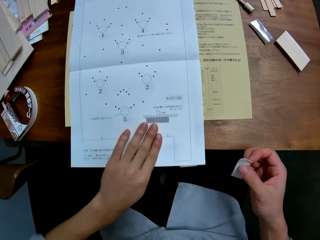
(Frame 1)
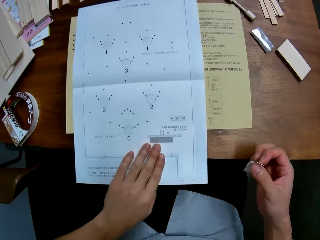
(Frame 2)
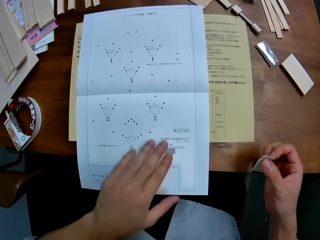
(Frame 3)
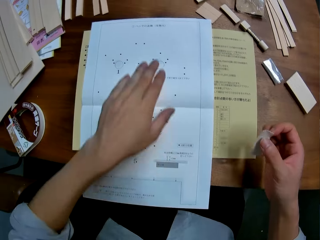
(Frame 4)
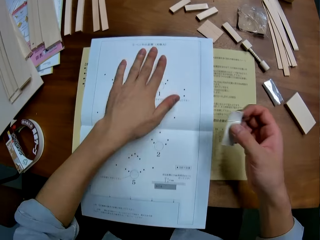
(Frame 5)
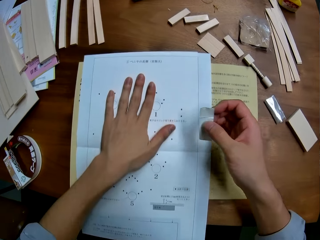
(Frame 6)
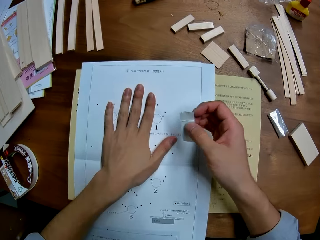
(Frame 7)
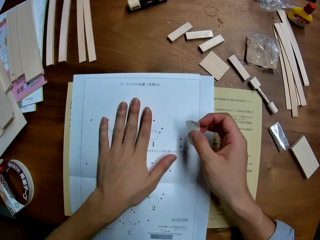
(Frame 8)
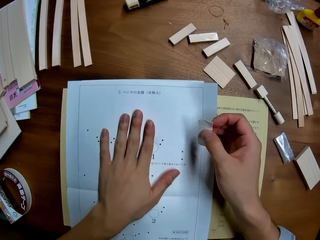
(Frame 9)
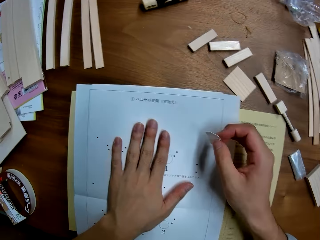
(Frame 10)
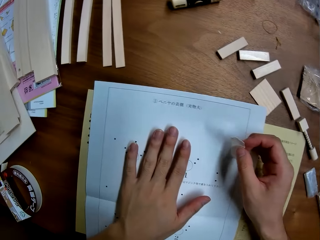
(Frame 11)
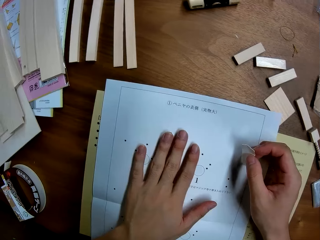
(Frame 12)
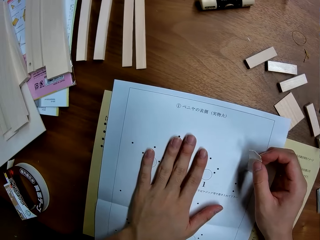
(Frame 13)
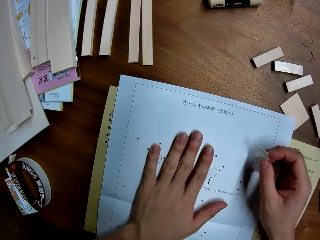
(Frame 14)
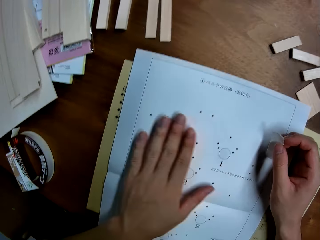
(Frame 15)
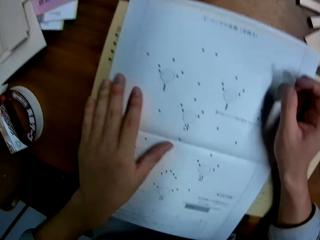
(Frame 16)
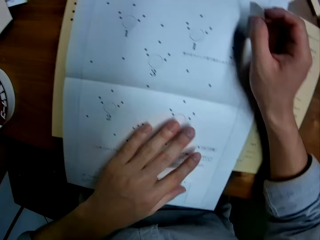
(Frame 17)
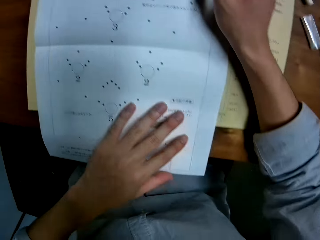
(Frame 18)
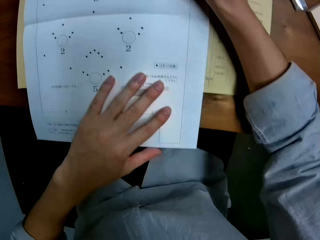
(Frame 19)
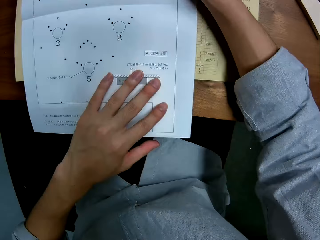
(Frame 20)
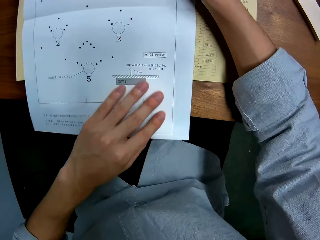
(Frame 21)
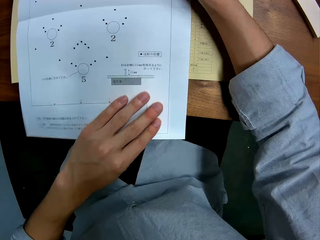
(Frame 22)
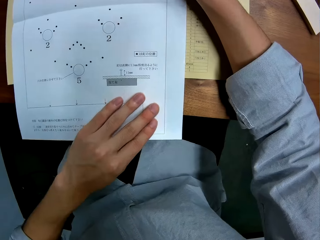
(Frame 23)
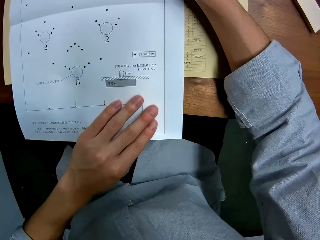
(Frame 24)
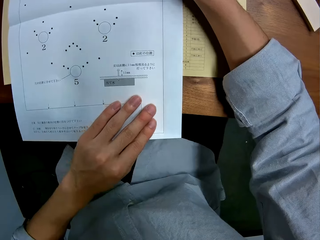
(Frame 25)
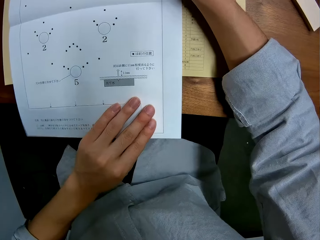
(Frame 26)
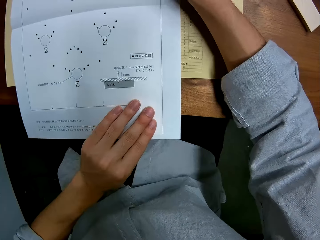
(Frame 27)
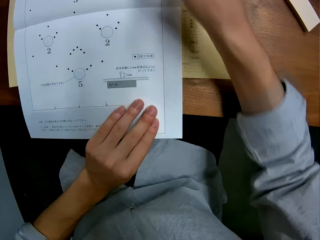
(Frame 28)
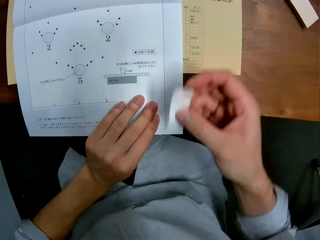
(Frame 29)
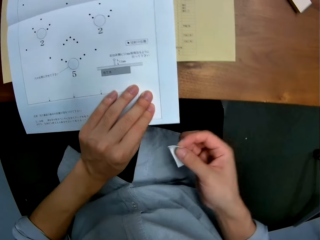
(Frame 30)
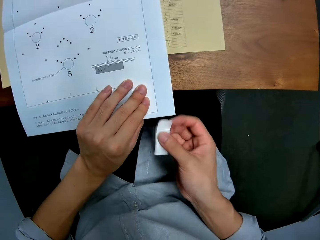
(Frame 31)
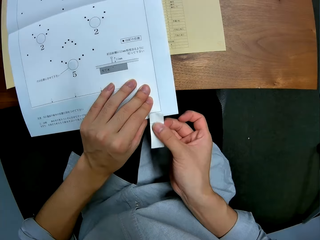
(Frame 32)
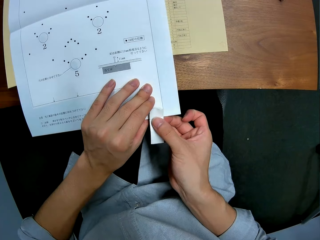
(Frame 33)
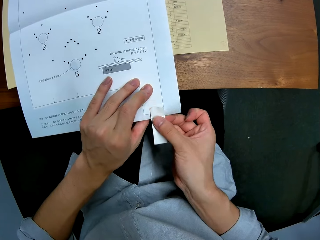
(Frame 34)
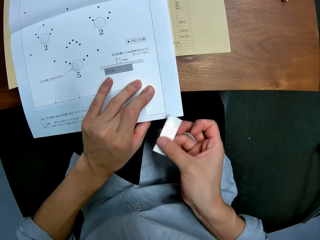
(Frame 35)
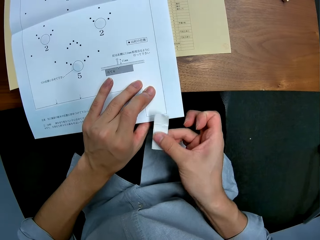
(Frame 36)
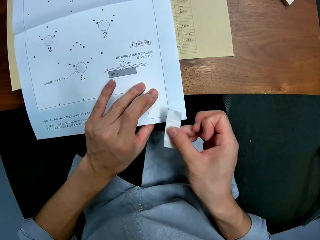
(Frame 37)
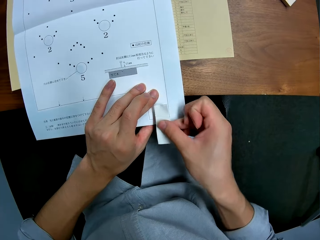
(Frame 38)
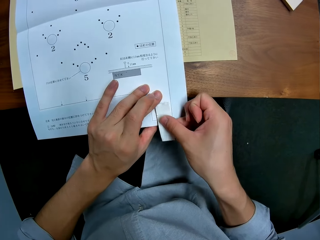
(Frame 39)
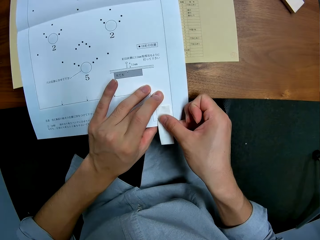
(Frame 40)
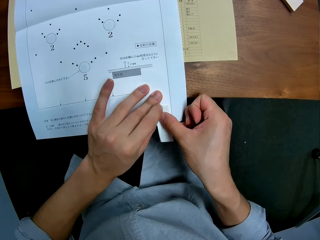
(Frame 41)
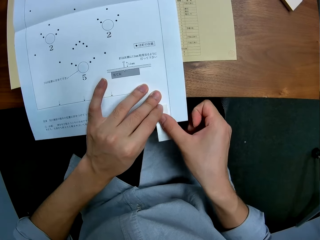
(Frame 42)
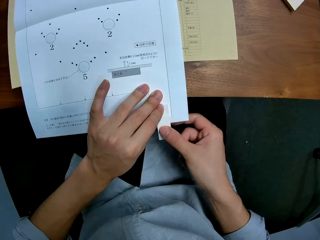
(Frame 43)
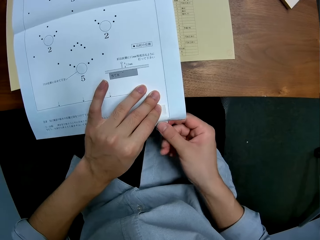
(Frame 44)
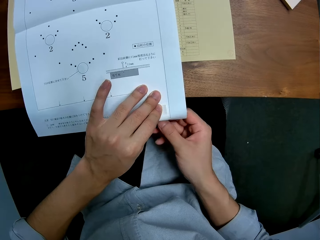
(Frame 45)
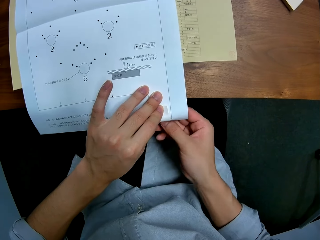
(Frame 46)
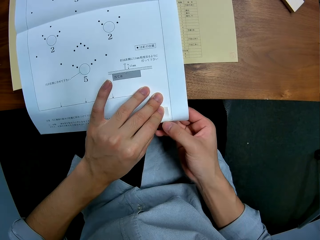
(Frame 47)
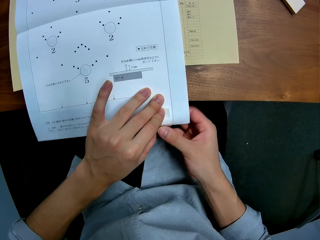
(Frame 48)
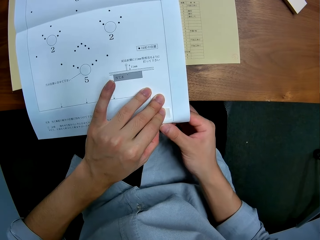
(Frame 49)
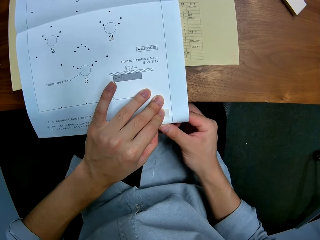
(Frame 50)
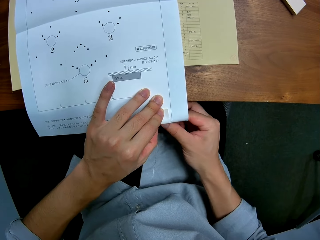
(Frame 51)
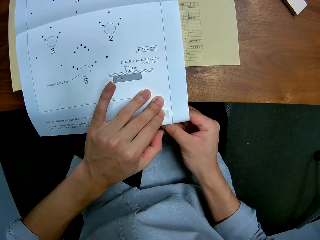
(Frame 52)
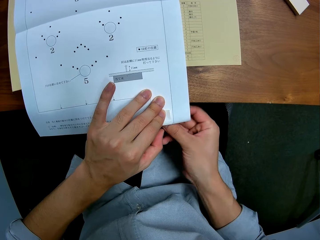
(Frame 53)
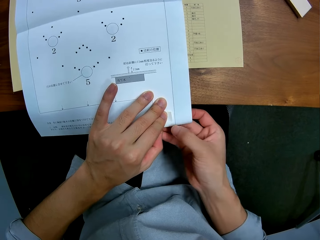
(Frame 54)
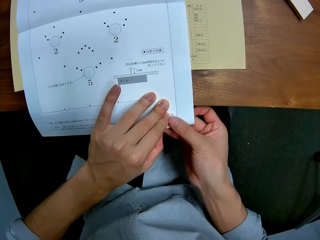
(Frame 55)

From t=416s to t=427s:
The camera wearer puts down the paper on the table. They hold down the paper. They stick the masking tape on the paper.

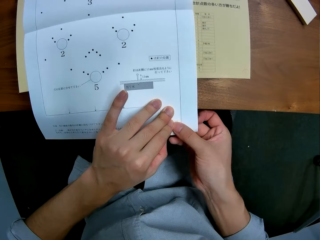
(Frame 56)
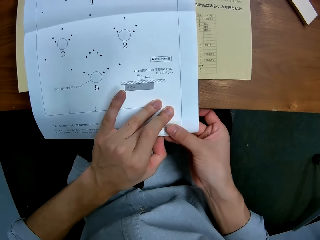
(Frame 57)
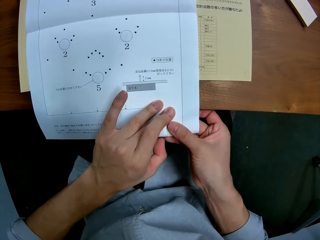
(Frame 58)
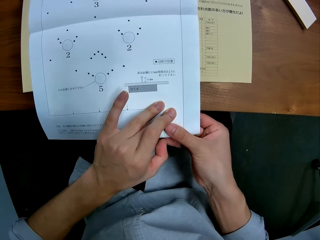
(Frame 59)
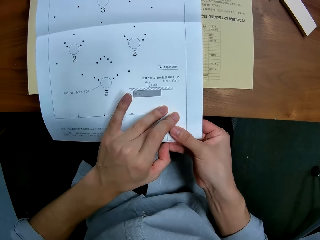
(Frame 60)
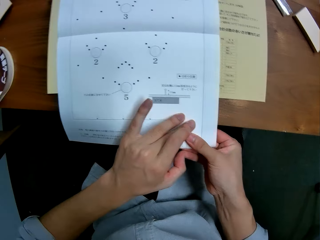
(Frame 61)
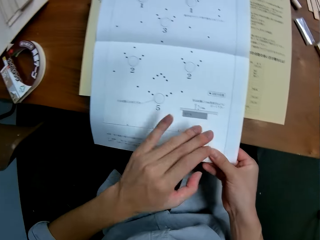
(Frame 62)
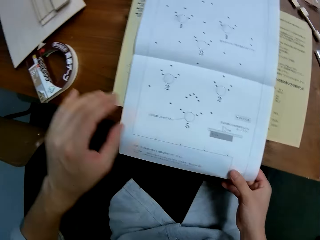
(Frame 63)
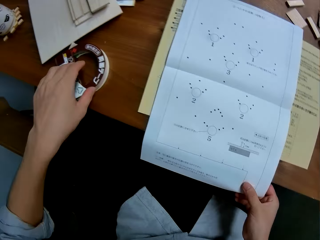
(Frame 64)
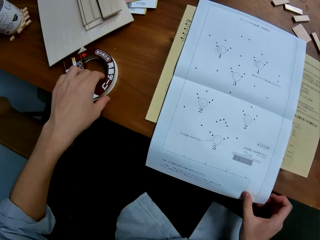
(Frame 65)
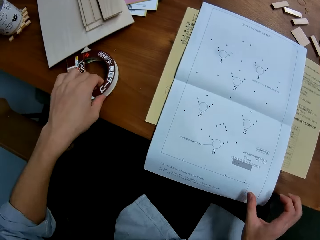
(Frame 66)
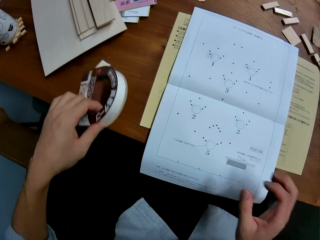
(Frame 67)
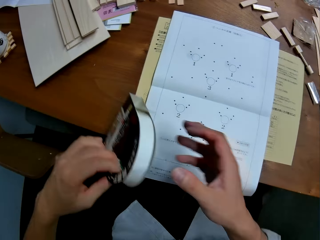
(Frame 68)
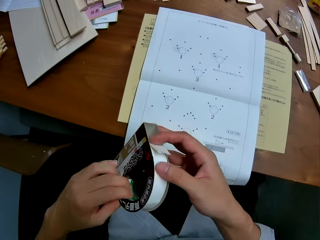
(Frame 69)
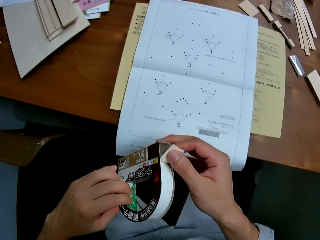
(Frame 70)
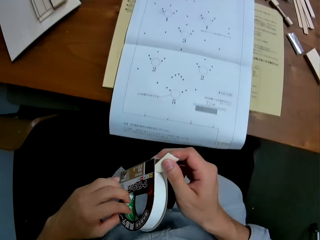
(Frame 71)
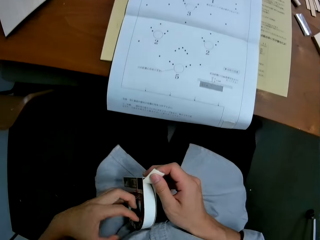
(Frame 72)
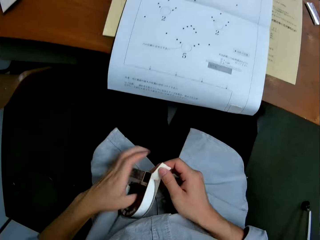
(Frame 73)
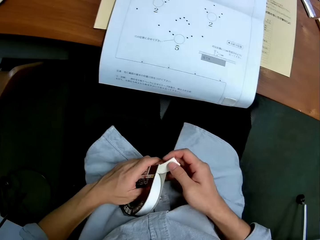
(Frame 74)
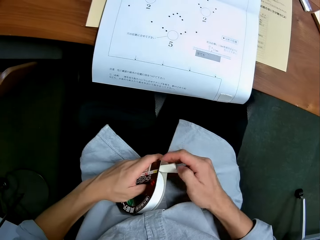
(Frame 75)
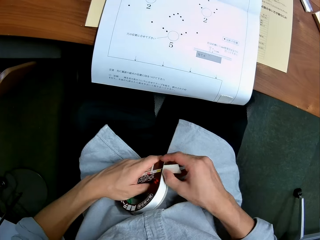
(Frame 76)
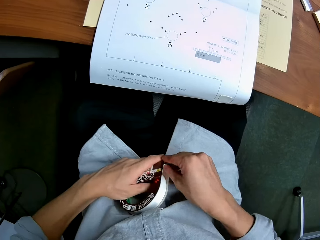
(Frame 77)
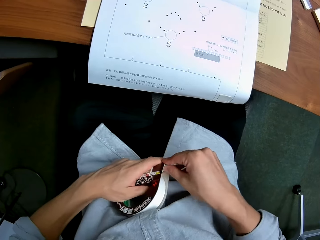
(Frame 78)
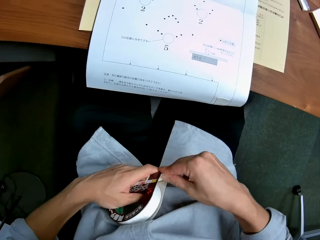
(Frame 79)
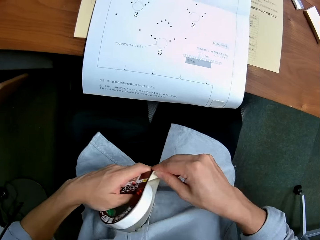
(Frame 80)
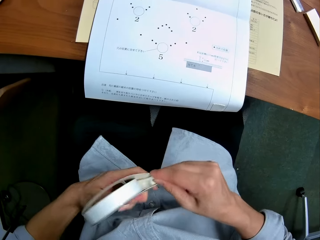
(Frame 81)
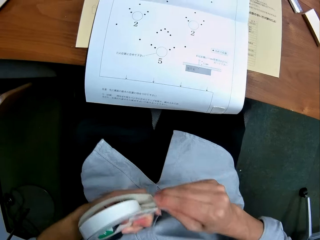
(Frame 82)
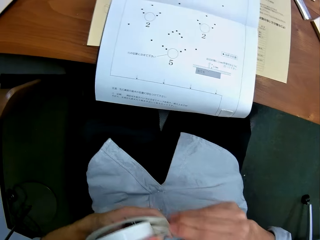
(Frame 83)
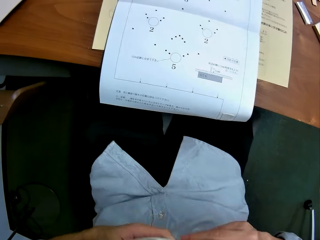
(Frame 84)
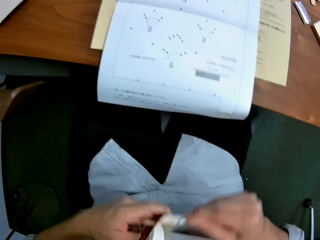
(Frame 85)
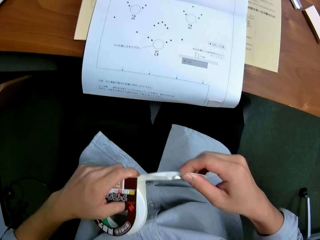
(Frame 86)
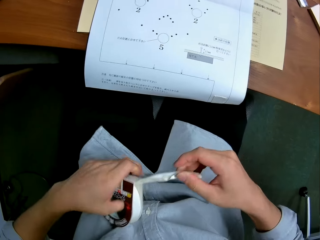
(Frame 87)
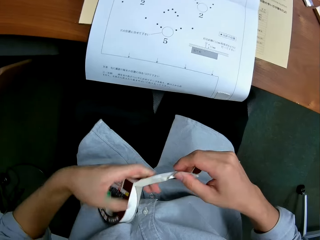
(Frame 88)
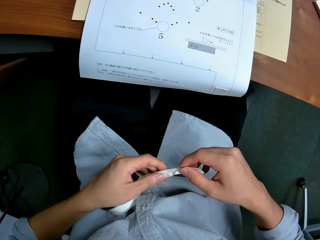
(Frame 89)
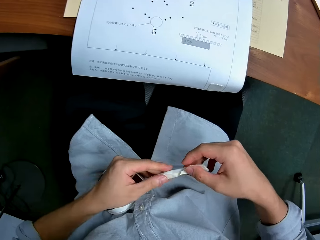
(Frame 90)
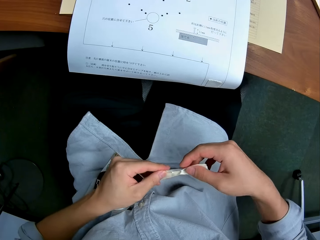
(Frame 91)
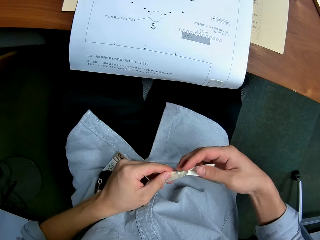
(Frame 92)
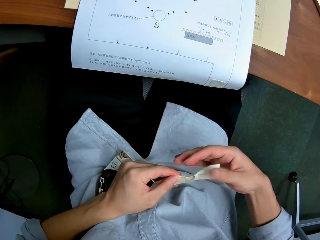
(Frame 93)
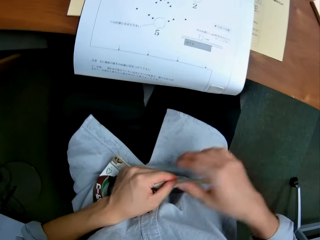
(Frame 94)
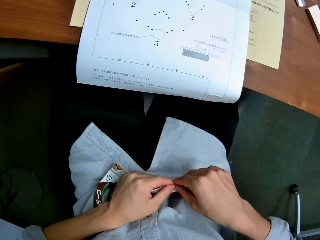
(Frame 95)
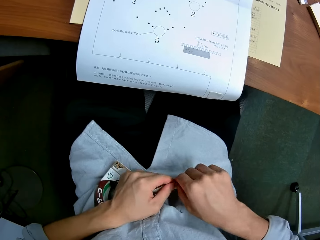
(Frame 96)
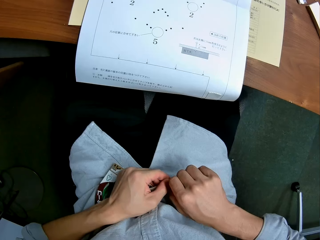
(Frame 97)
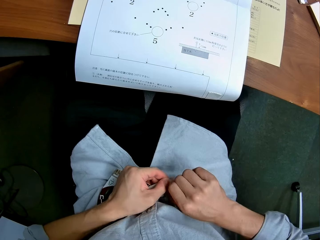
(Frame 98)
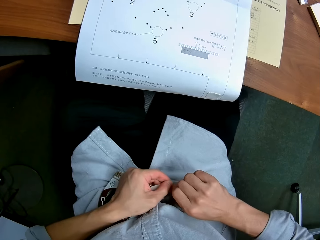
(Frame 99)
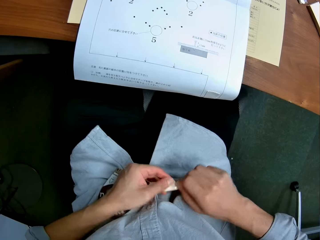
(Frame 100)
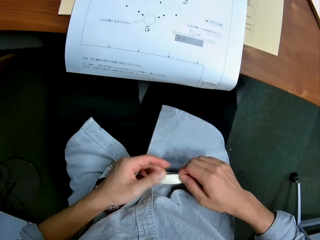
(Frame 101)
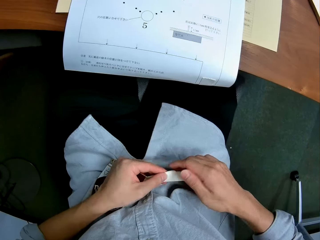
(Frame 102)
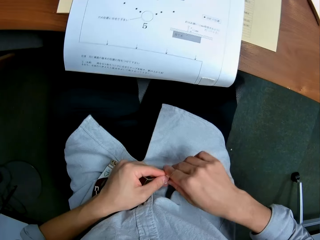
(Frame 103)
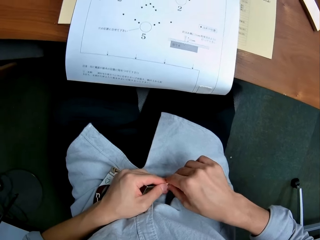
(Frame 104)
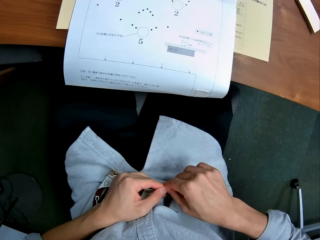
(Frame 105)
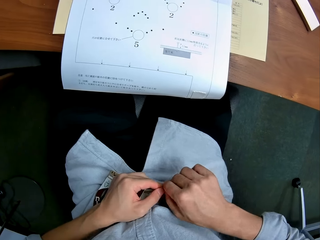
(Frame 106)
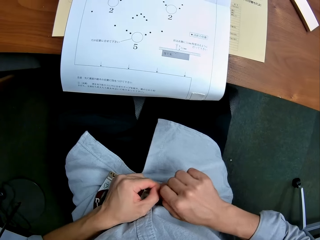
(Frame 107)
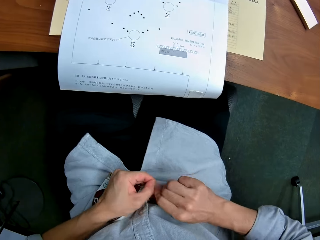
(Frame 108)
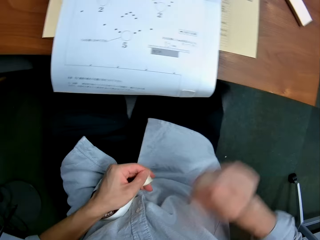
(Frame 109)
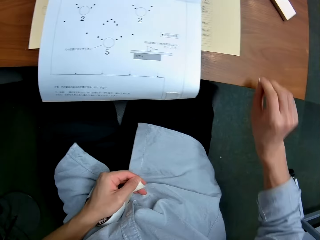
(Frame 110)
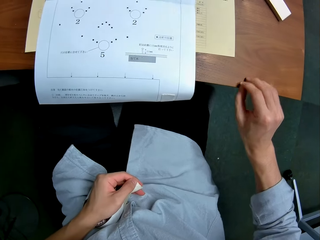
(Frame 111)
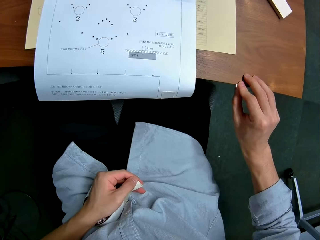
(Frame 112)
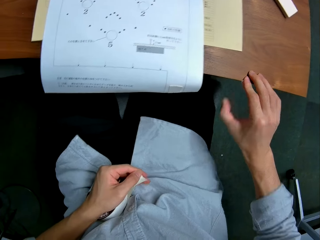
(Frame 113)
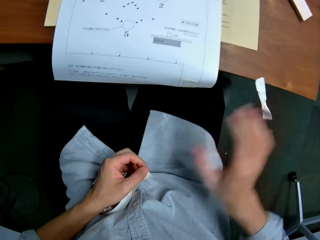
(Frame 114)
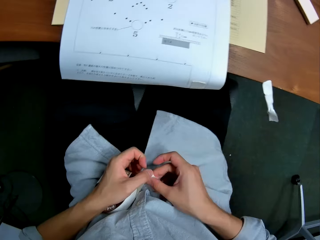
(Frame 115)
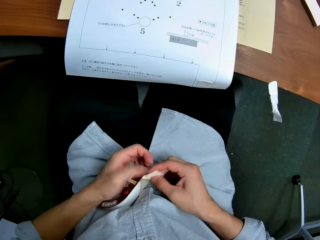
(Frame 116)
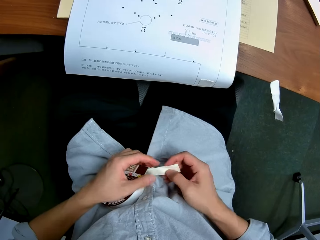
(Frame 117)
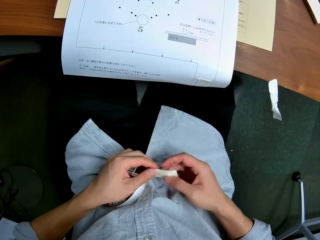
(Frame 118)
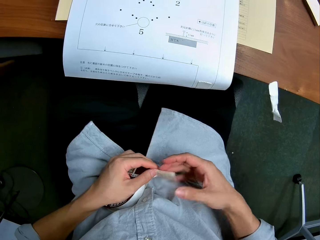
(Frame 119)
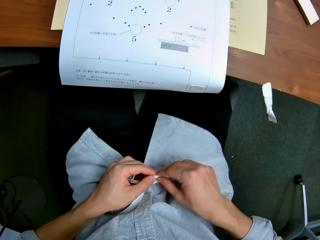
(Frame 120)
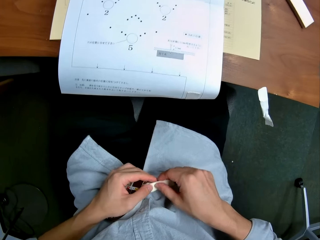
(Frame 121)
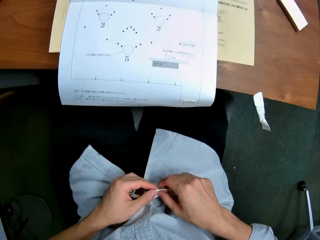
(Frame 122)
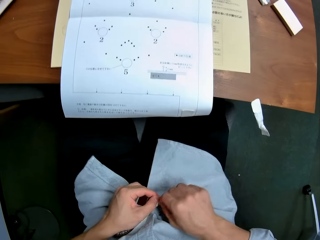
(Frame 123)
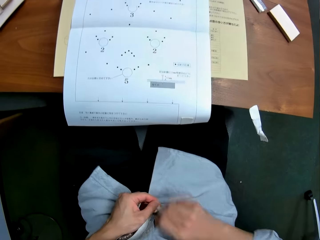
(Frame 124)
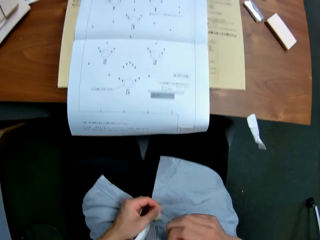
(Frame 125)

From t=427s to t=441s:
The camera wearer picks up the masking tape from the table. He holds the masking tape with both hands. He holds down the masking tape on his waist. He cuts part of the masking tape. He pulls the masking tape. He tears the masking tape. He sticks the masking tape on the edge of the table.
